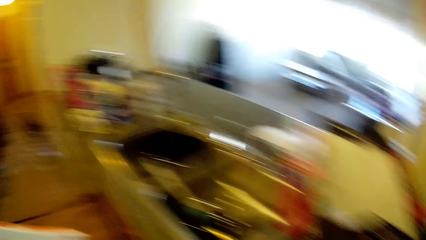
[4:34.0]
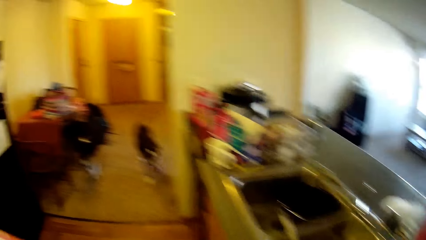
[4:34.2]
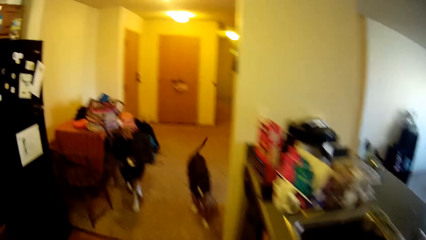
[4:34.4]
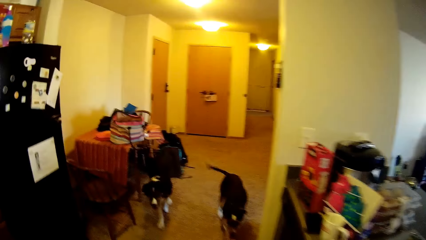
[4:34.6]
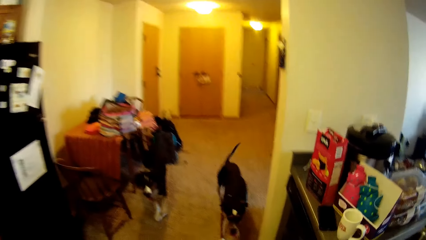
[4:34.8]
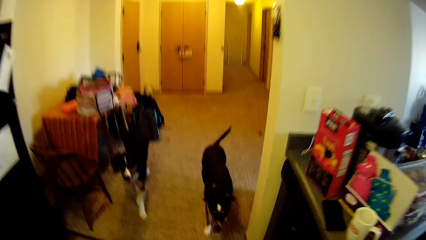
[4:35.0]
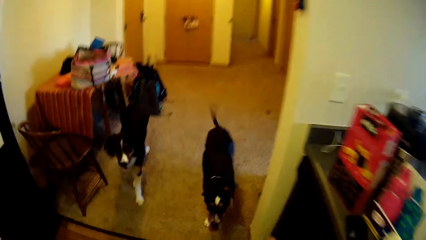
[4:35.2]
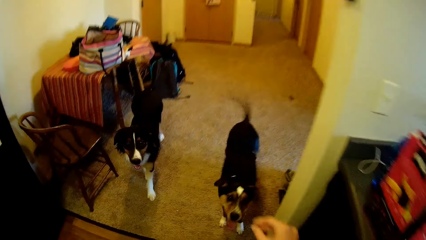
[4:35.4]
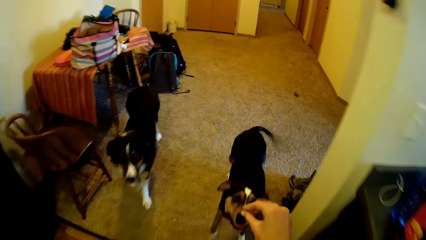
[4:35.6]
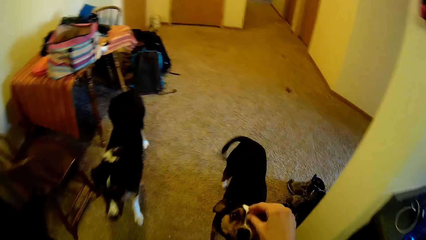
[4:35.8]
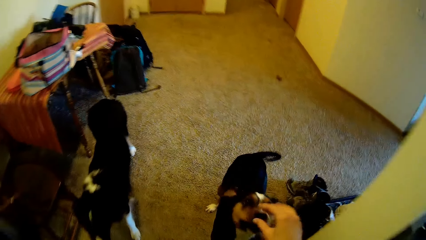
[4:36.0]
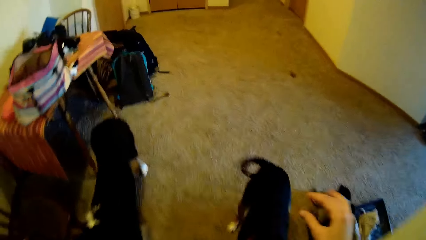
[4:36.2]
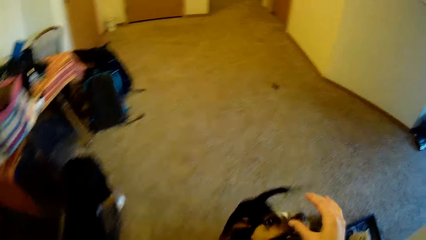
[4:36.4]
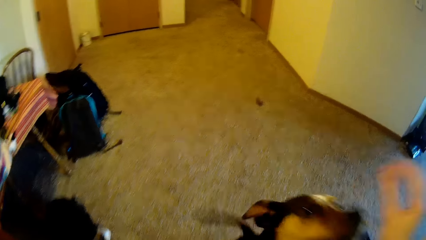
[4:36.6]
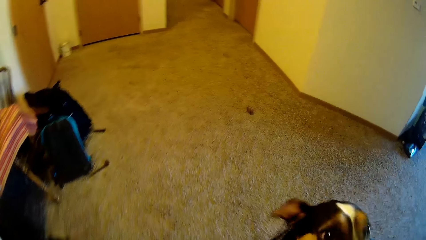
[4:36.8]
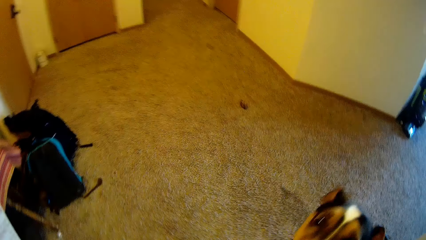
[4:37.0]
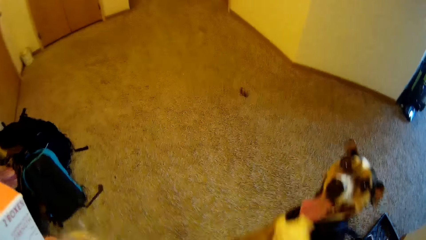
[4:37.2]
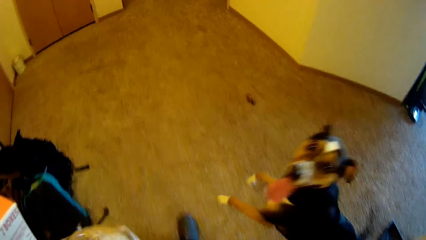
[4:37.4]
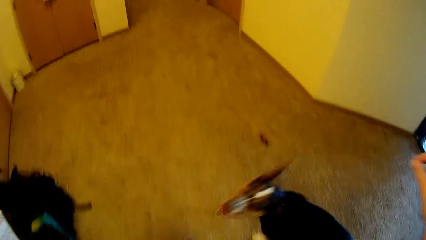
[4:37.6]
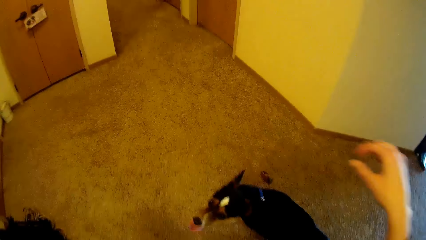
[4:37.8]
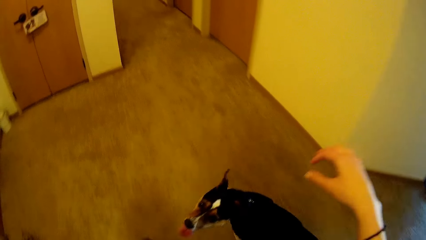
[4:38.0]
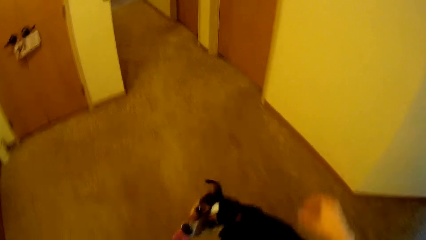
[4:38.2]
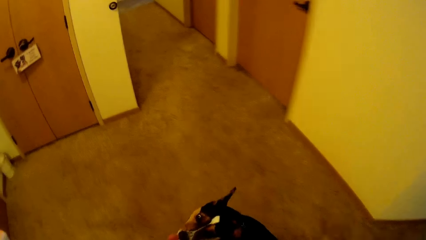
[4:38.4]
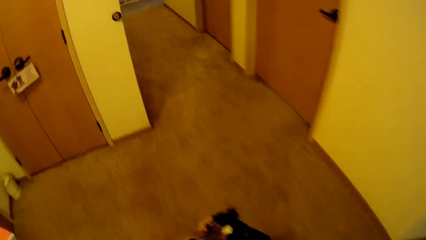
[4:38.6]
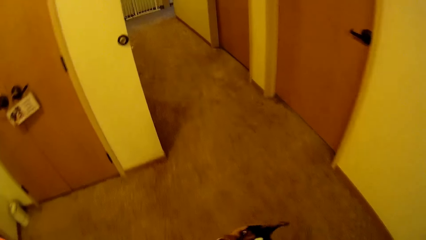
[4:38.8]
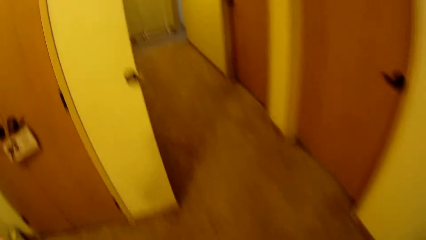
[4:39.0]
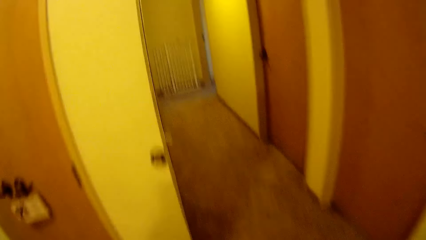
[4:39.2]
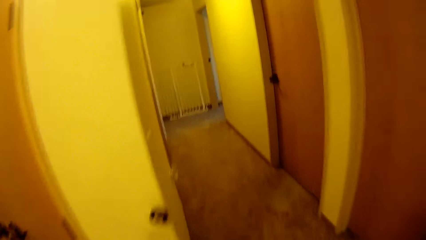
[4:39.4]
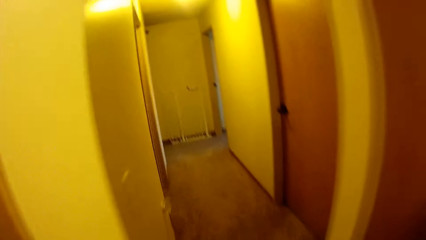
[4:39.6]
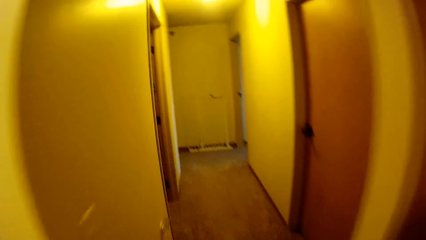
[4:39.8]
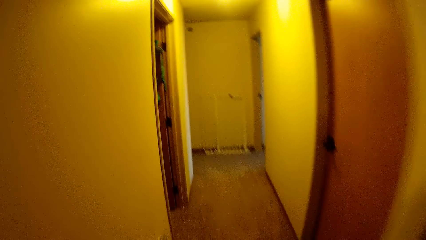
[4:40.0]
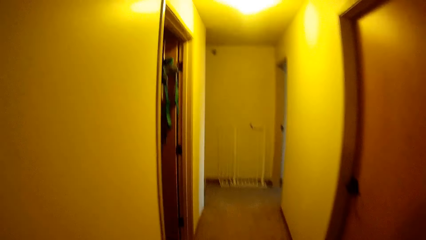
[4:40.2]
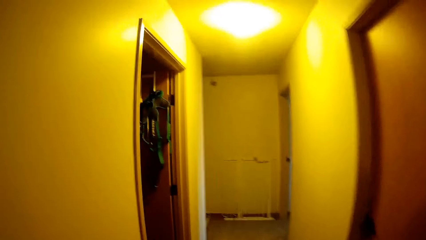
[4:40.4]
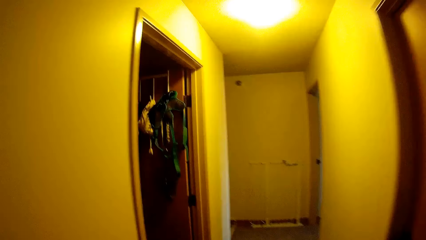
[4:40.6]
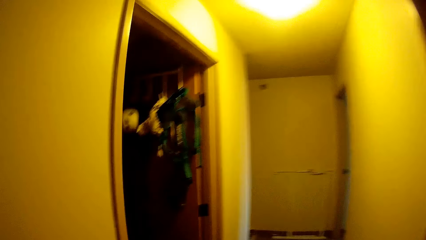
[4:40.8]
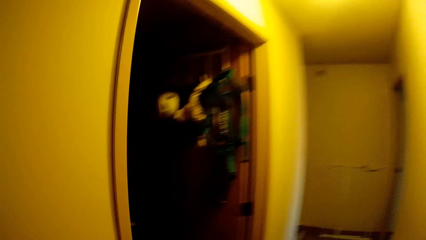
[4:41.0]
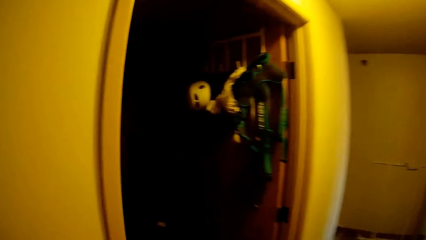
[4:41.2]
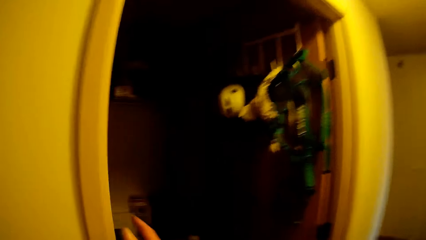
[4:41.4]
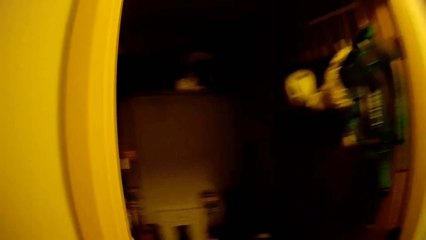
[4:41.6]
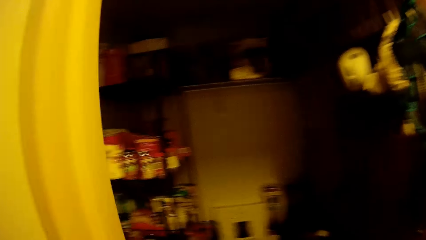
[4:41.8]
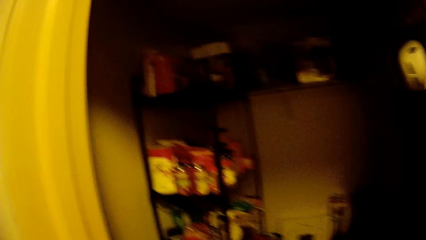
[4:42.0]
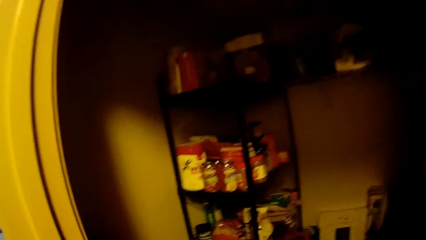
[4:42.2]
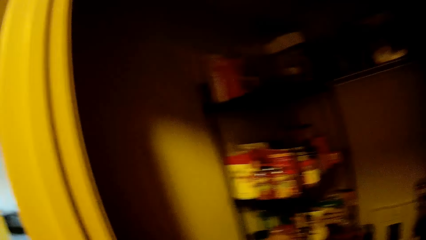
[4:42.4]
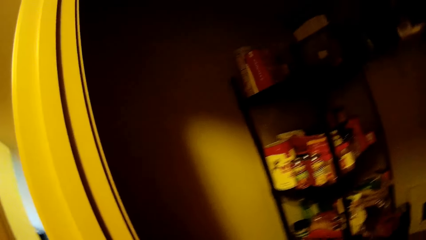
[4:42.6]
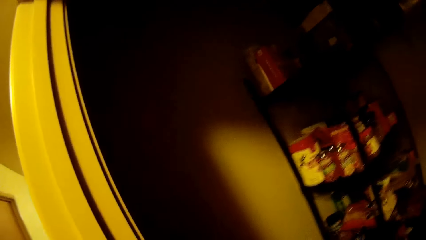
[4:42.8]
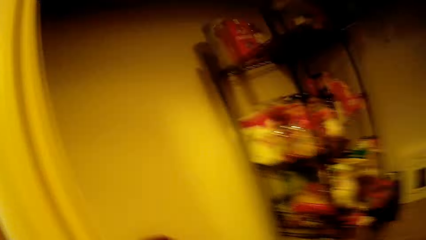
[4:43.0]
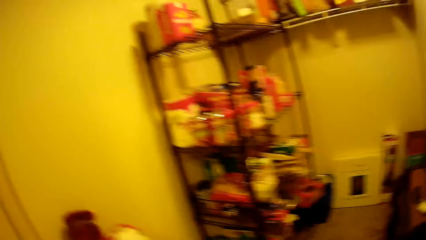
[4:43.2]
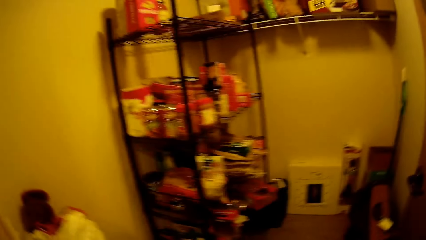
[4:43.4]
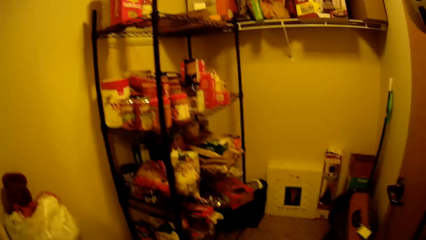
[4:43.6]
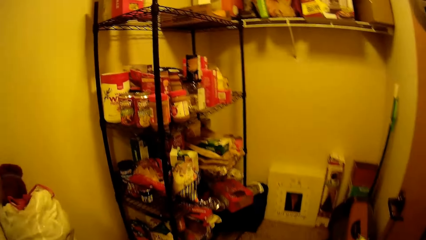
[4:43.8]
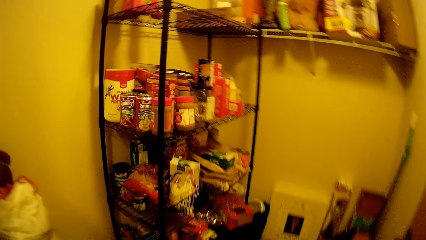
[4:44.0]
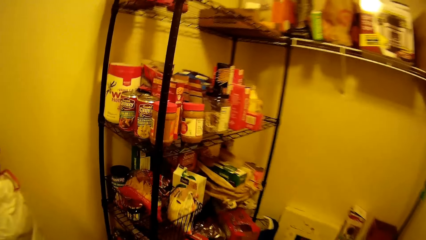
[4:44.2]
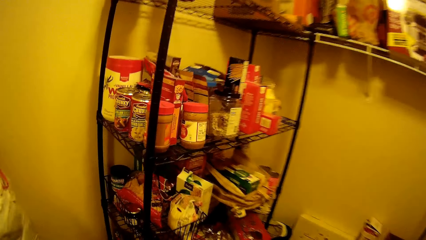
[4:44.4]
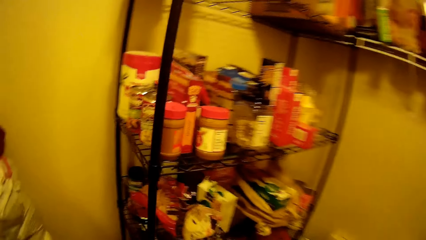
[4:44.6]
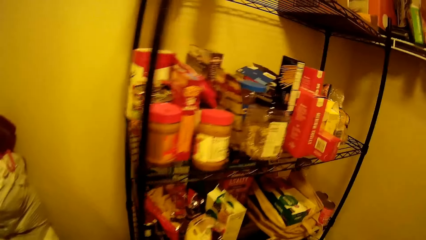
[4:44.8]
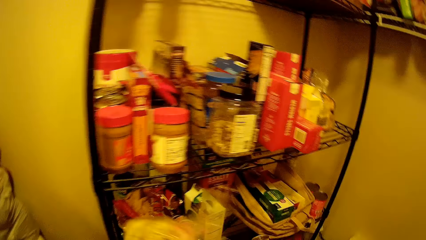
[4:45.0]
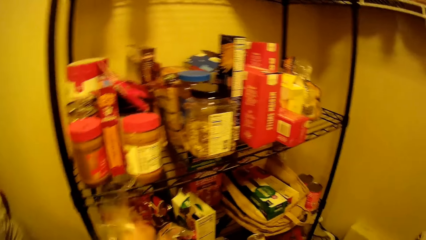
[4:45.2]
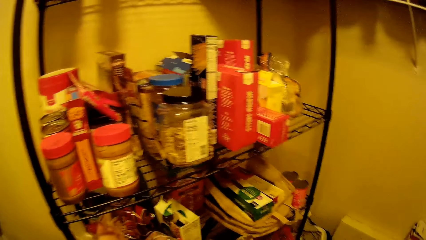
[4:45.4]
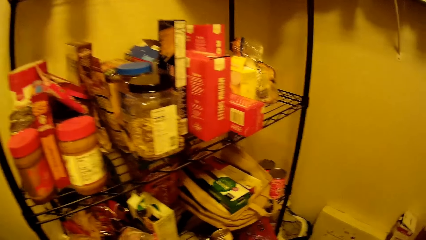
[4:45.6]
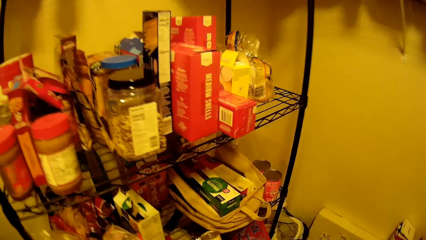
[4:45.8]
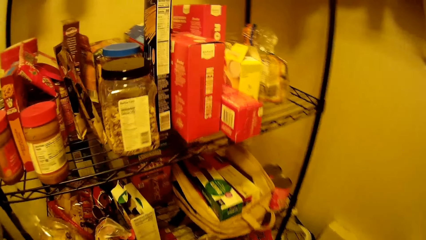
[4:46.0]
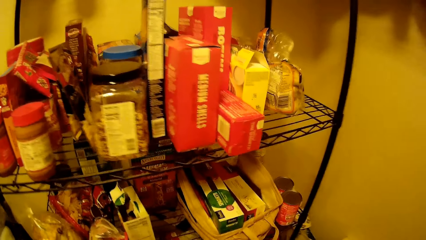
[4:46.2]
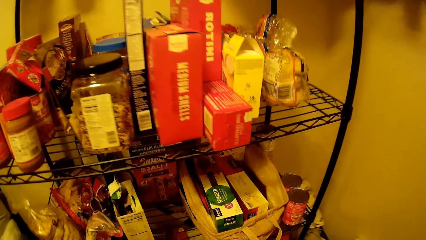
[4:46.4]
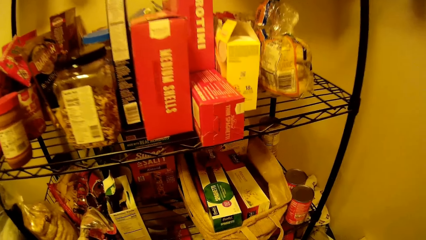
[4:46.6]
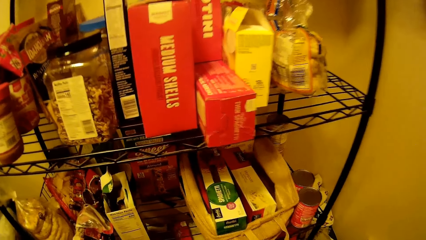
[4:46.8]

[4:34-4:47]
The camera wearer walks around a kitchen. She walks to another room. She pats a dog with a hand. She walks around the kitchen. She enters a storage room. She puts on the light in a room with her right hand.

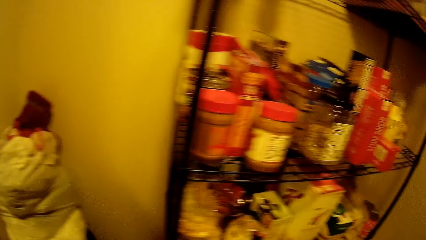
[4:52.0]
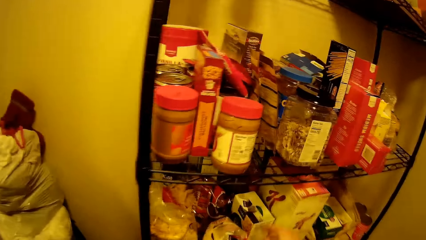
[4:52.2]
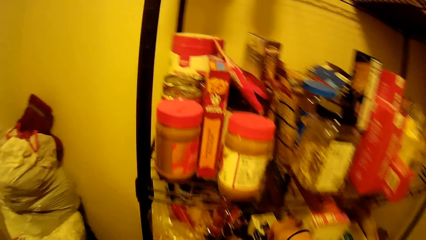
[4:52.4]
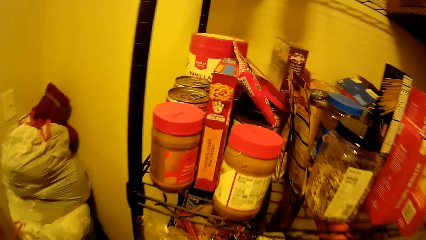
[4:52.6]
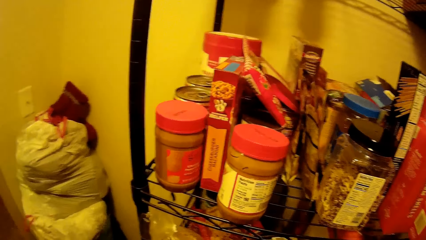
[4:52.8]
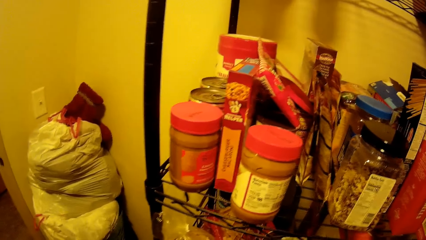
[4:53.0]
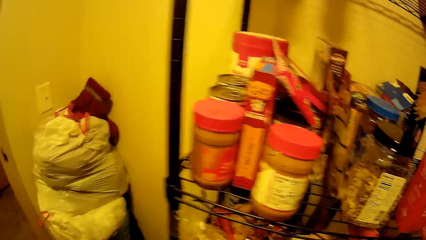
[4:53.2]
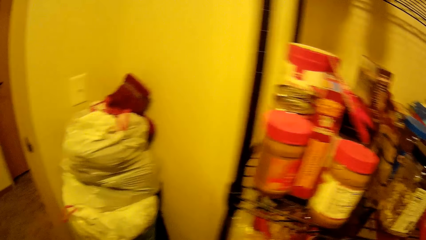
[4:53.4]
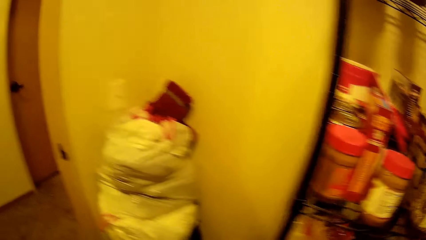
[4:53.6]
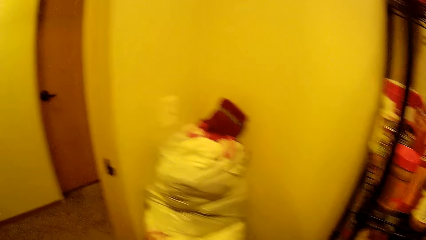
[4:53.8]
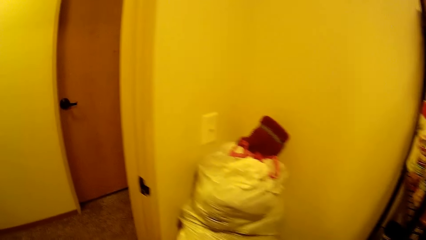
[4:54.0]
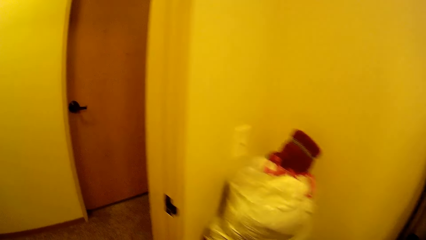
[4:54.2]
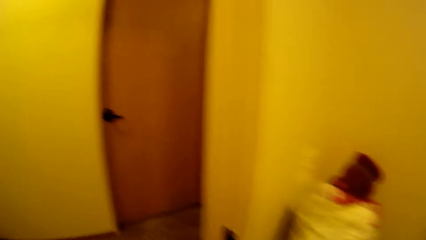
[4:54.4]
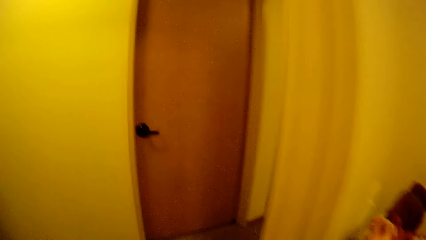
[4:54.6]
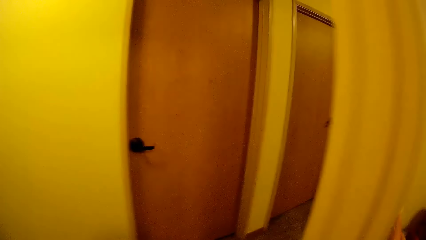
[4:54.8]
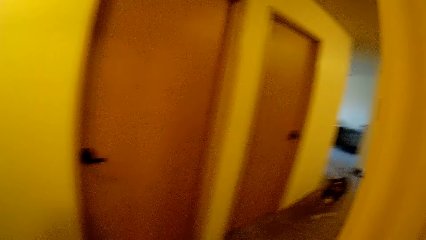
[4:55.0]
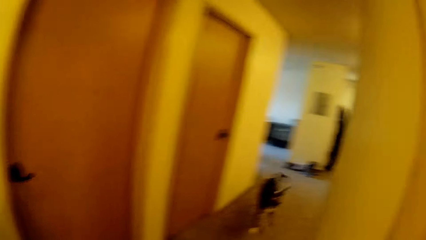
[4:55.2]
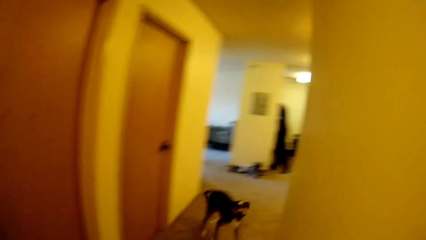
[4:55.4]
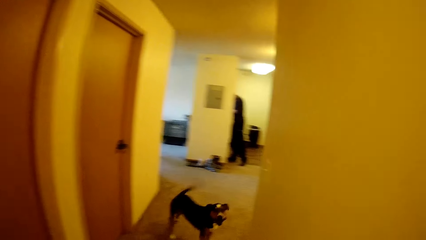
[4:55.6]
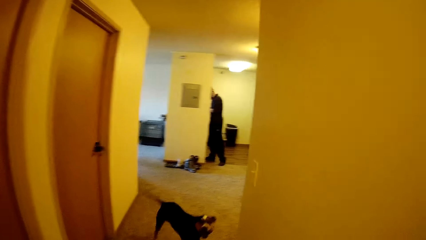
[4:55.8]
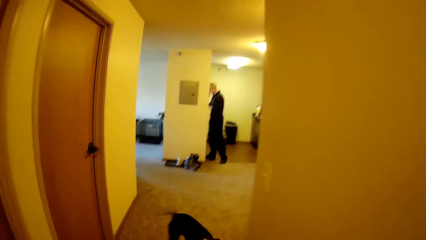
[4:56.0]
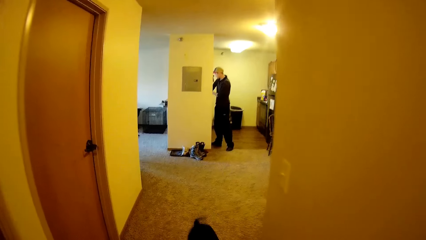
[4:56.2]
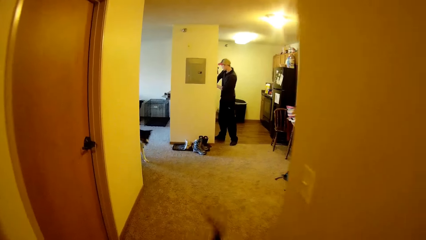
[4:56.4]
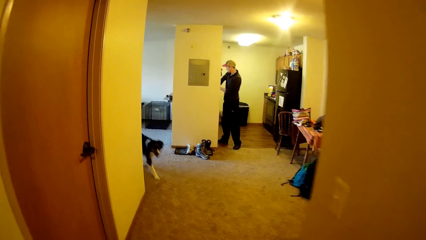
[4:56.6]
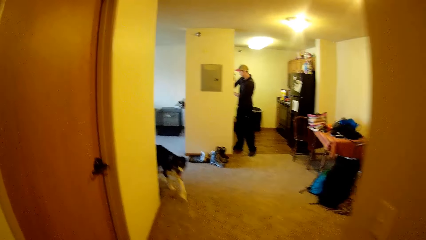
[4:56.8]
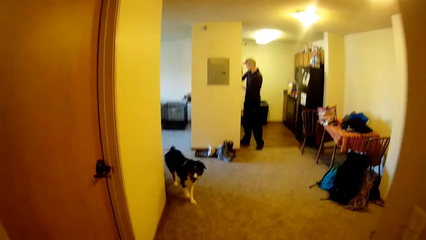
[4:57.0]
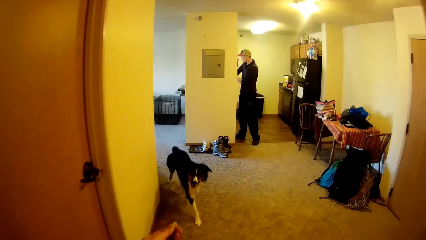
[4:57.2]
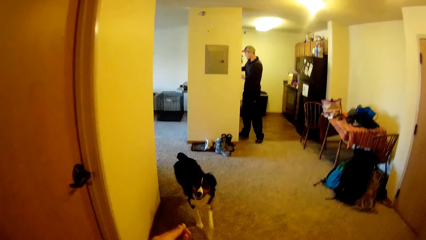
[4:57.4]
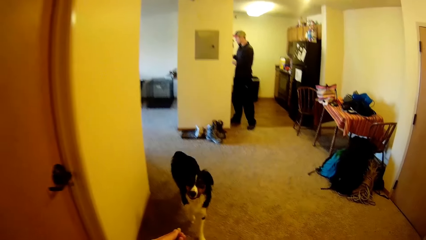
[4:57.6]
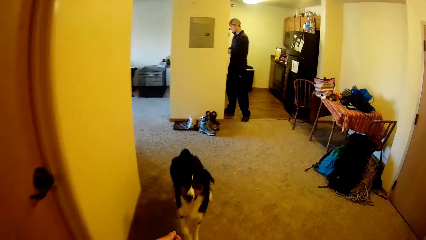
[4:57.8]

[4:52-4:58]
The camera wearer picks something from the box. She walks around the room. She feeds the cereal in her hand to the dogs. A man unpacks the foods inside a bag on the kitchen countertop.
